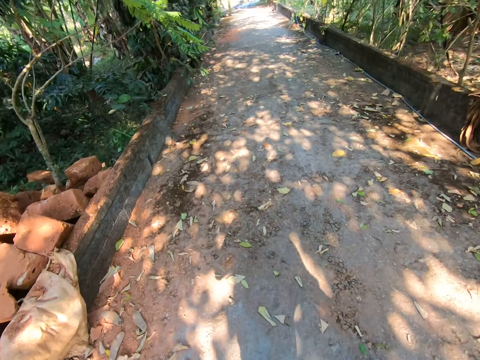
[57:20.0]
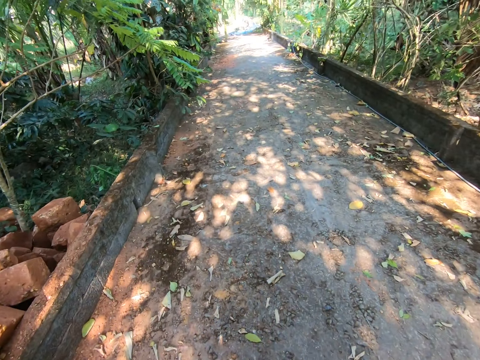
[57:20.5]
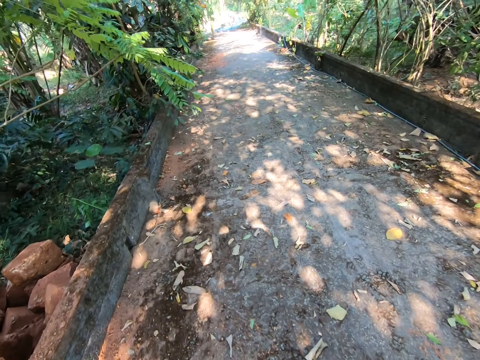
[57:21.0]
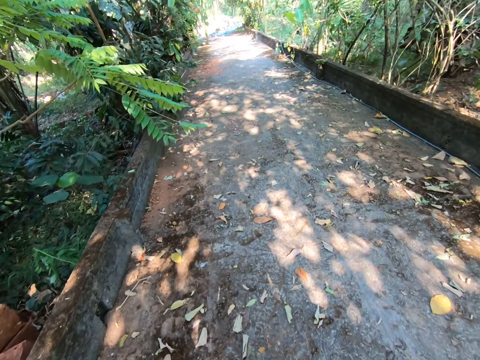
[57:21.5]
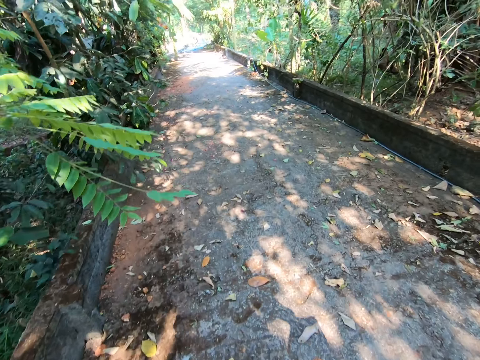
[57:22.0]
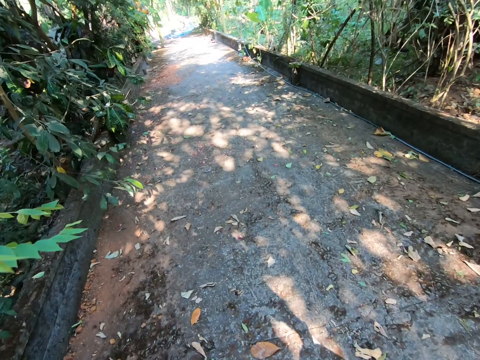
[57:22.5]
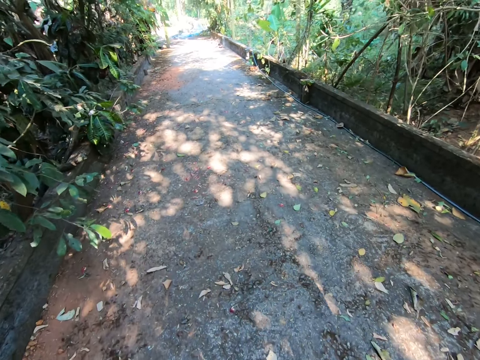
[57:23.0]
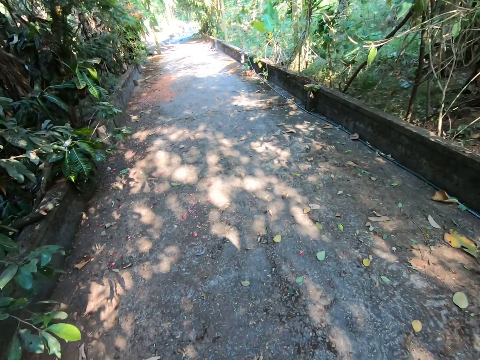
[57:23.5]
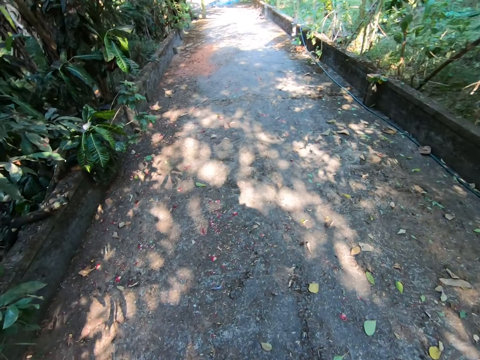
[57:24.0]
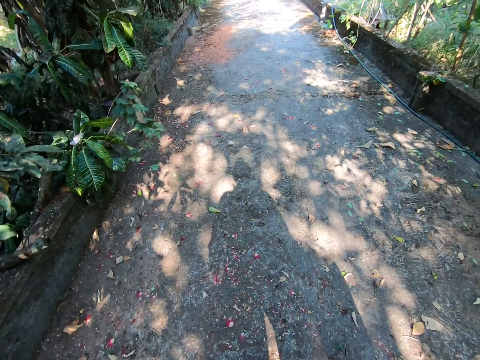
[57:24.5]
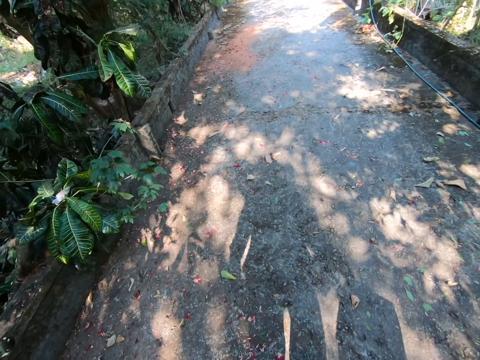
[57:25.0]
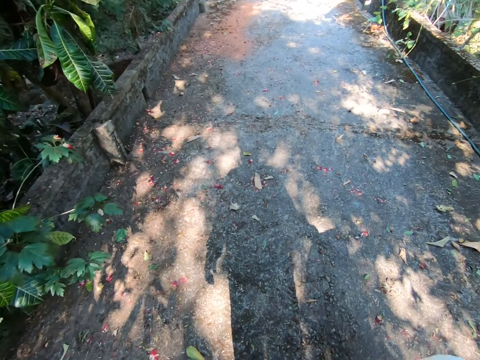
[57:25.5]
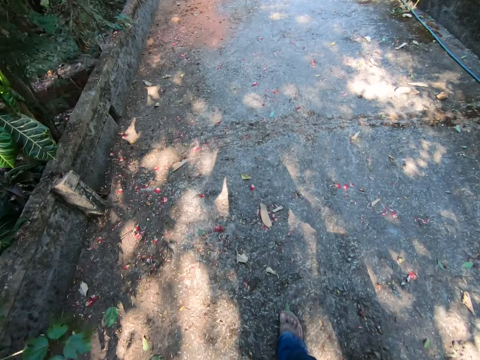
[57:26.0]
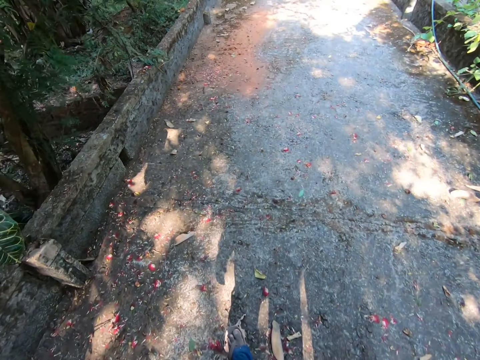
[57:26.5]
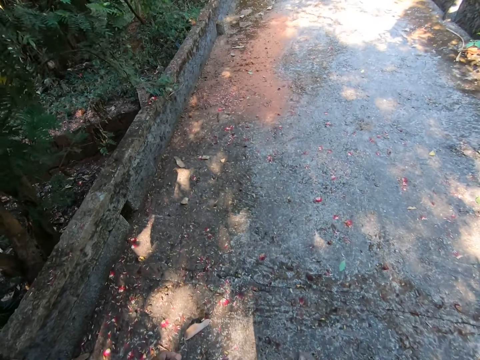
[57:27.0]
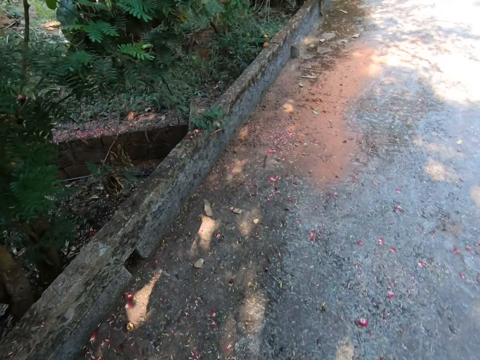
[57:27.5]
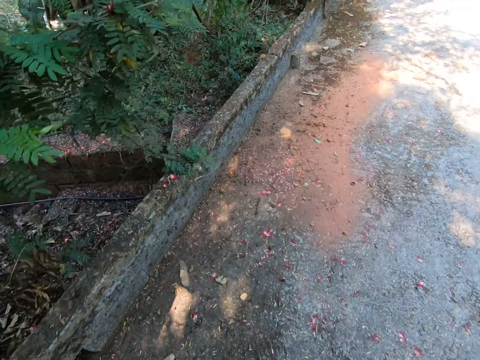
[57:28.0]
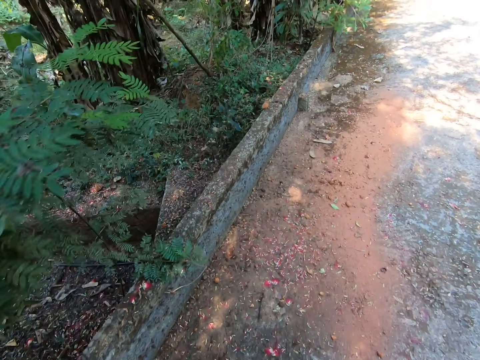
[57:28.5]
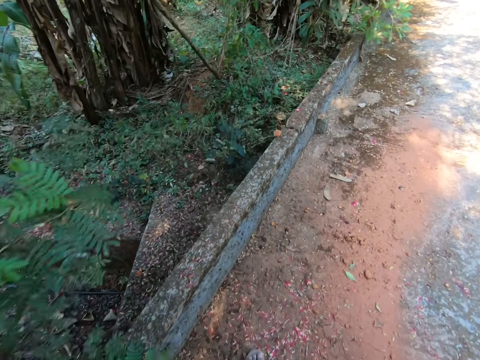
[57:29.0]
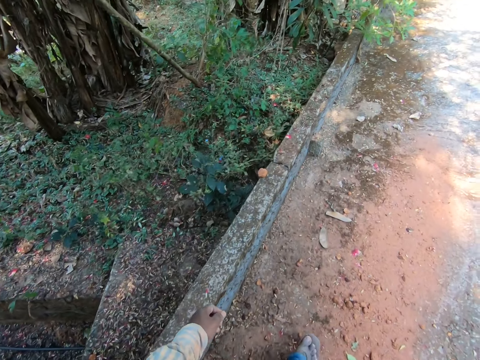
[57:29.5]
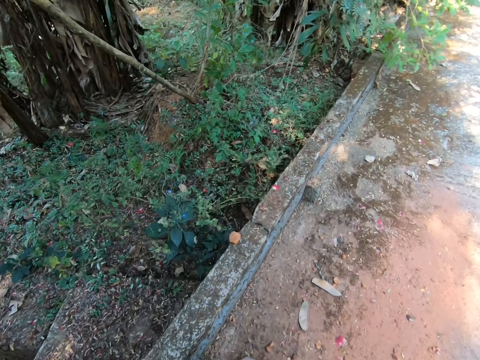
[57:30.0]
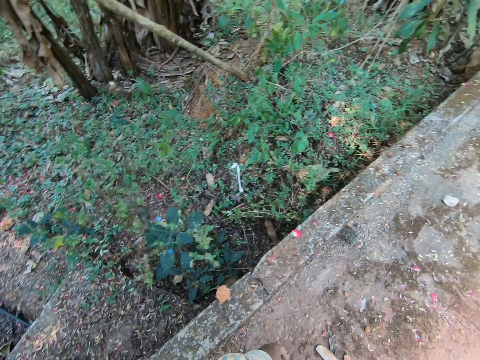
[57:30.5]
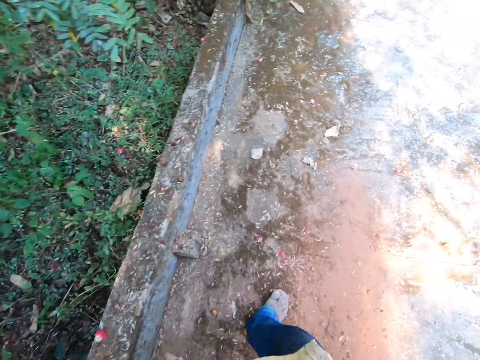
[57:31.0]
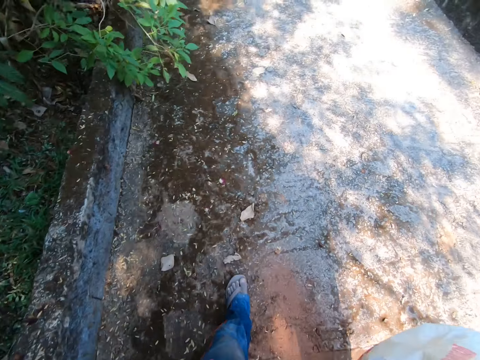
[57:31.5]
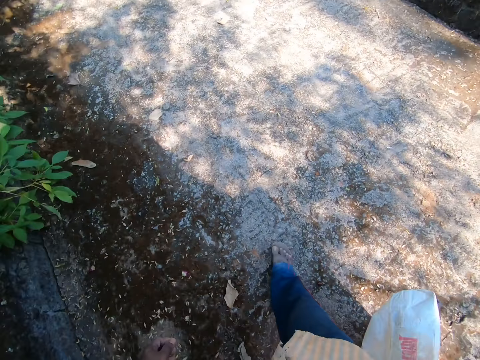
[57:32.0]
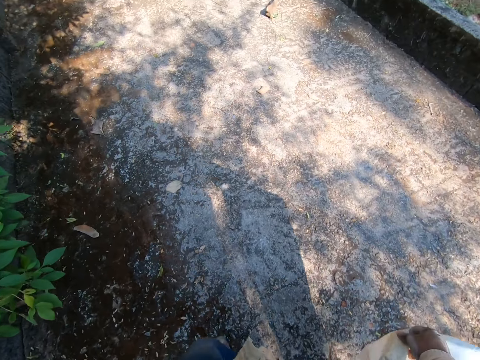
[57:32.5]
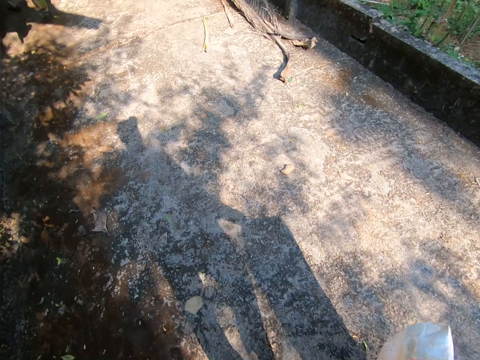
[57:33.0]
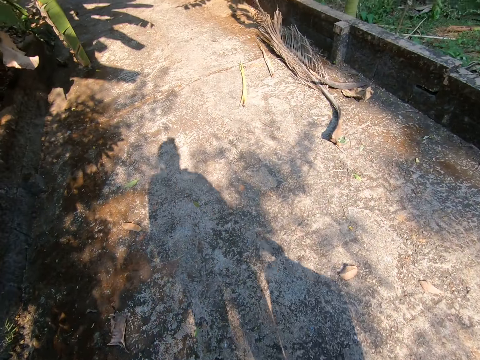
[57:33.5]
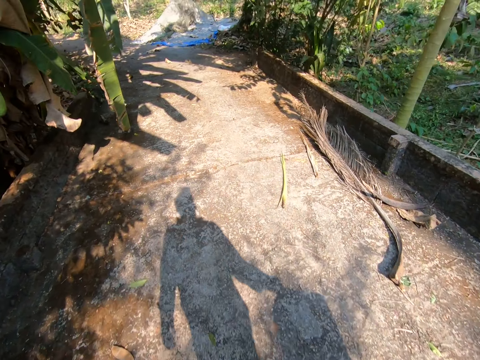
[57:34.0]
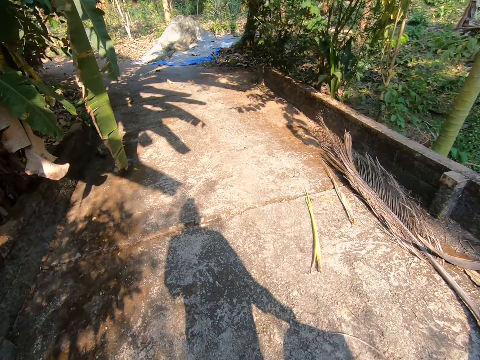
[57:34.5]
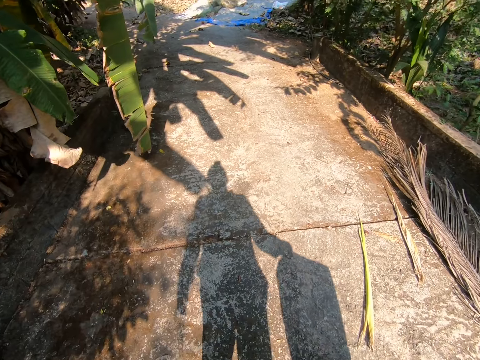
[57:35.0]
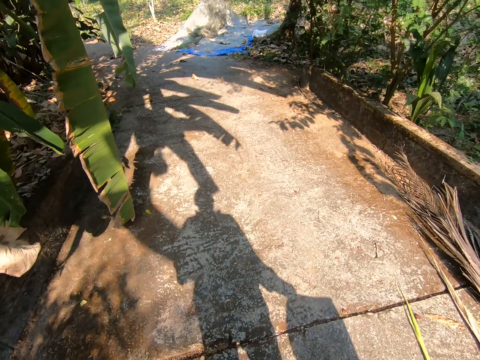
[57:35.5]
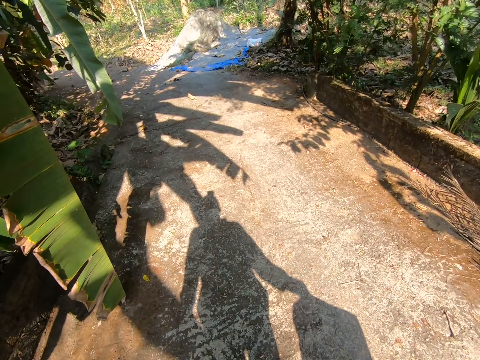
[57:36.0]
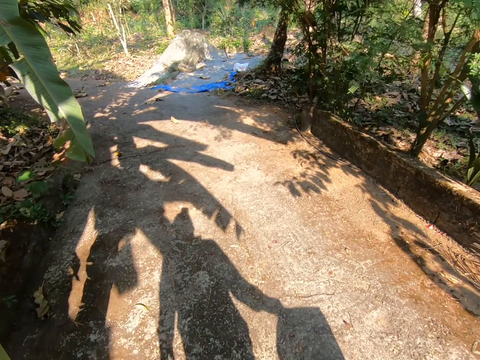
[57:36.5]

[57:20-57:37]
The camera wearer walks around the compound. They spit on the ground. They walk around the compound.

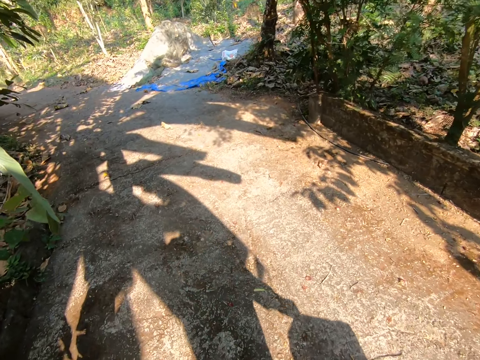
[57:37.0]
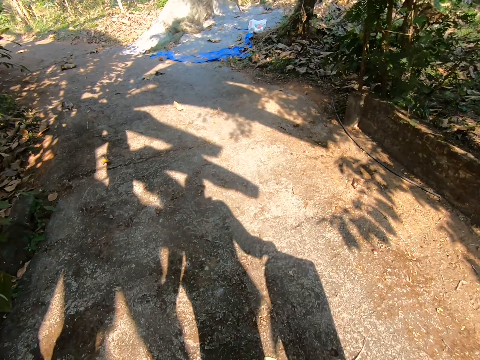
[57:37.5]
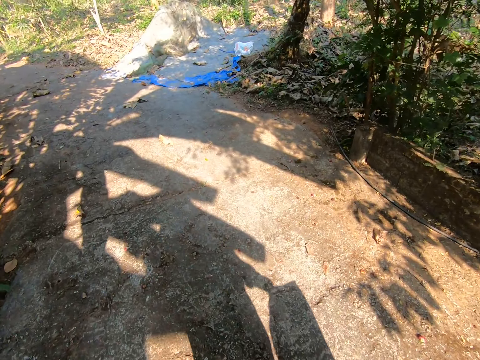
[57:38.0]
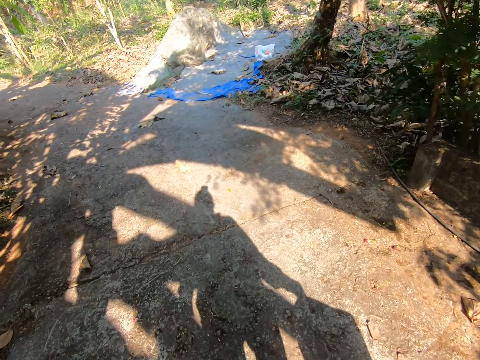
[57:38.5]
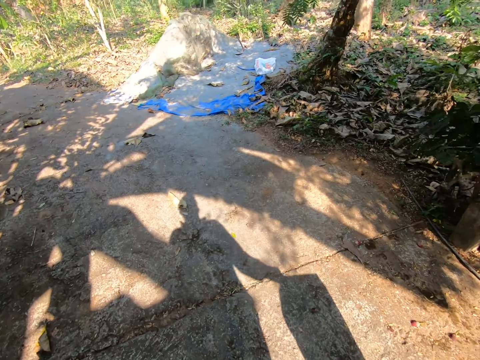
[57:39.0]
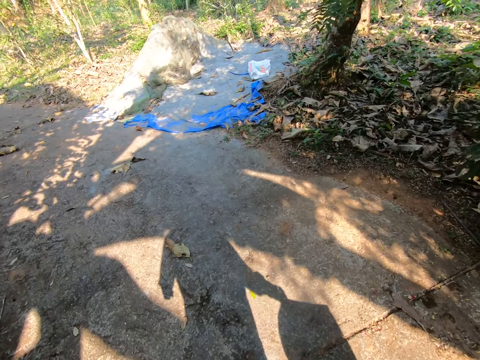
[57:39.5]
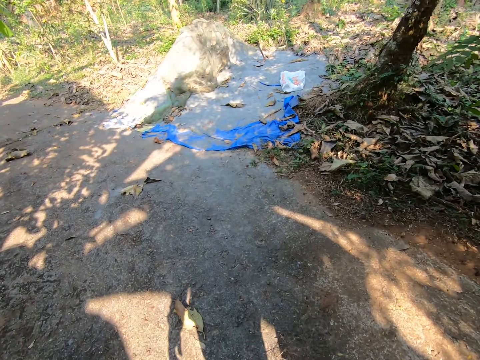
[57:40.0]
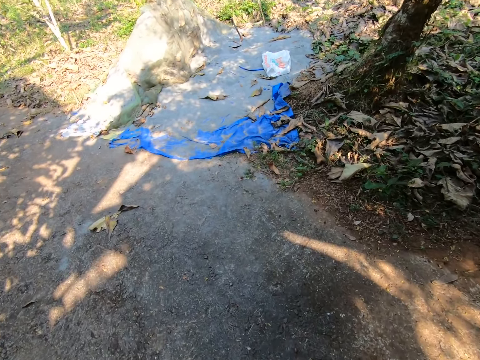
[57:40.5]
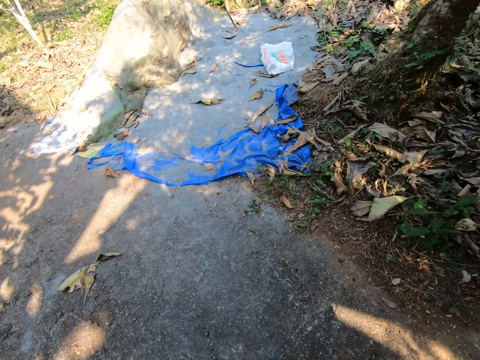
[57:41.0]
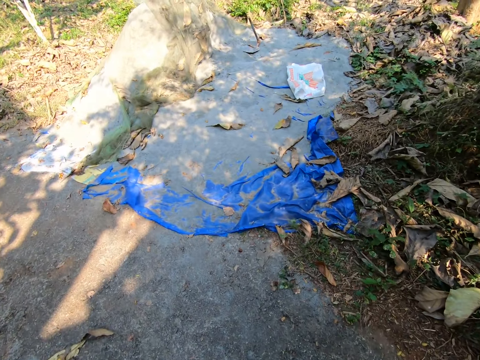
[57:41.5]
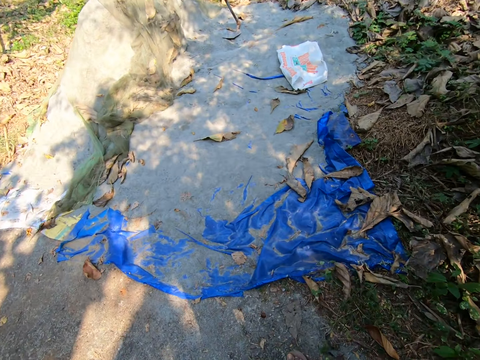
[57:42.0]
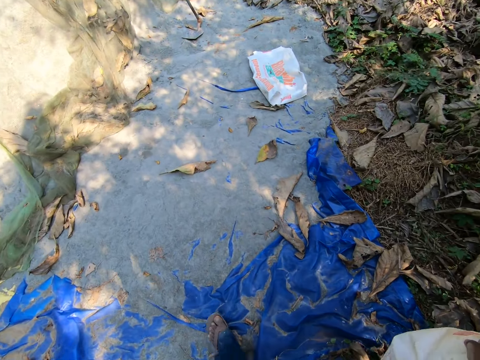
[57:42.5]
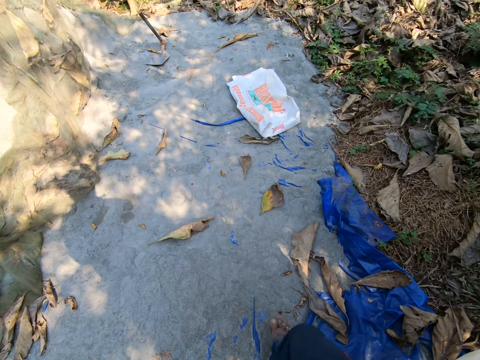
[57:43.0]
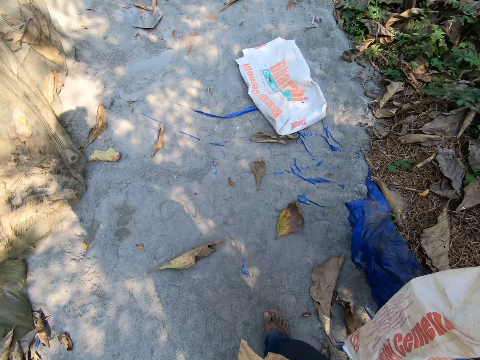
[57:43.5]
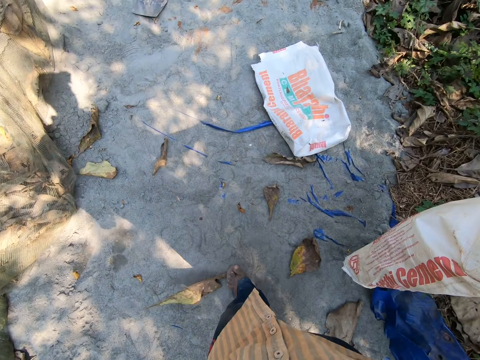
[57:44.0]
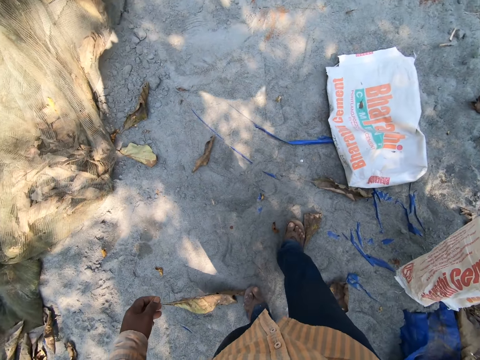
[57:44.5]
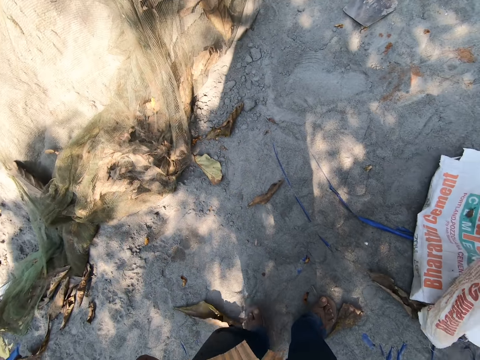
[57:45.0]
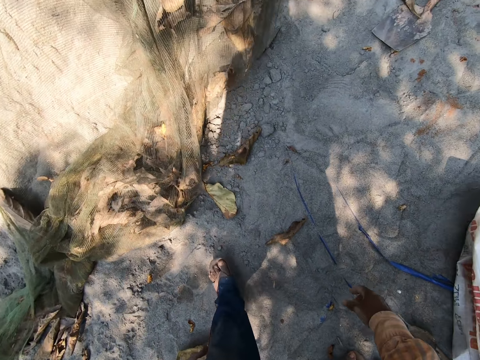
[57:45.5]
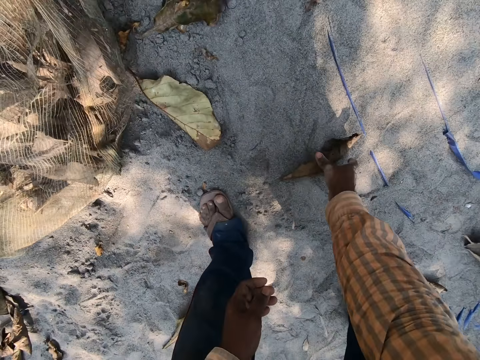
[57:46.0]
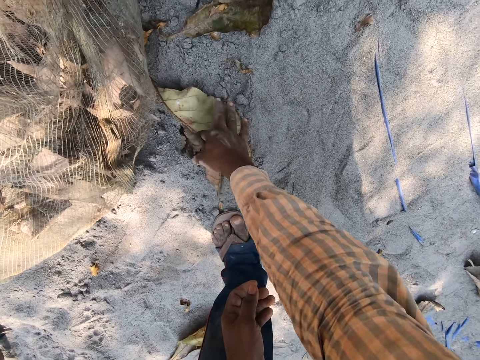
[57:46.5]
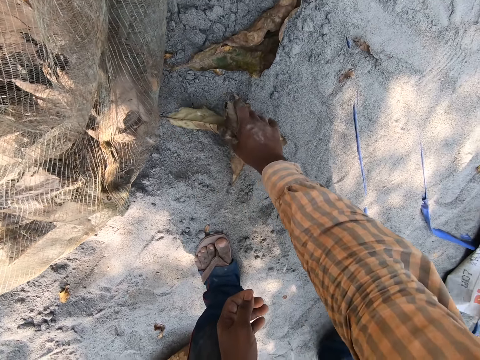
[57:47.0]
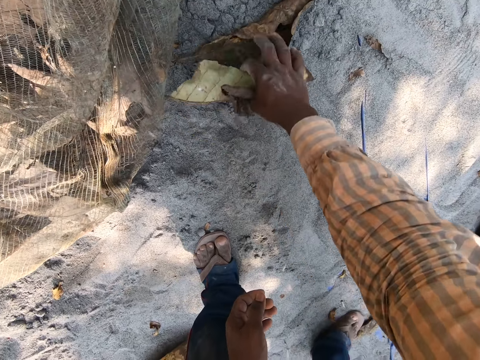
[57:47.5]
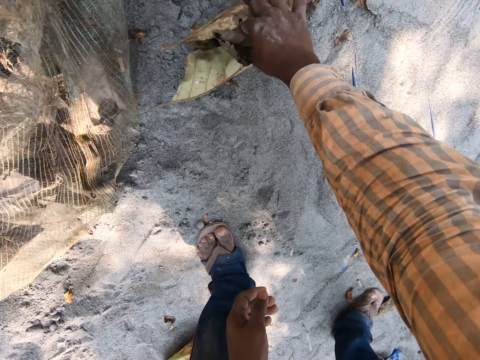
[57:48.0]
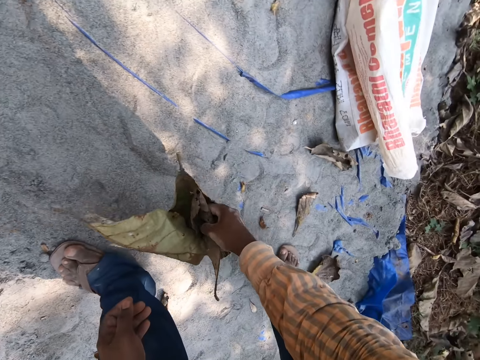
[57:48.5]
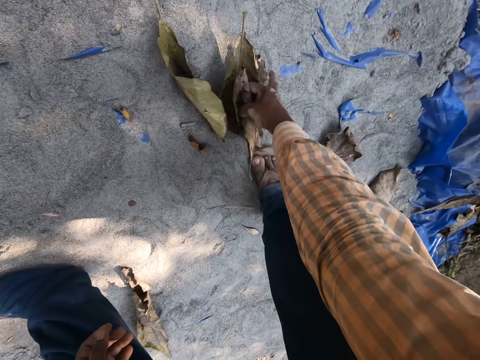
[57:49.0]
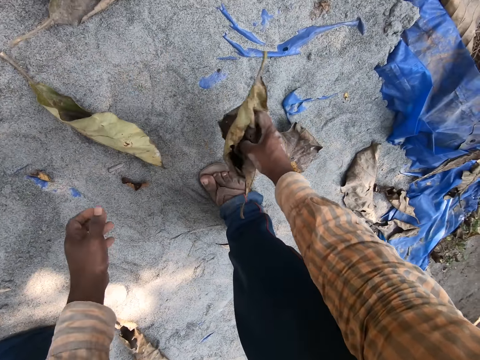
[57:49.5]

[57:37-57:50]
The camera wearer drops the bag of cement on the floor with his right hand. He picks up a leaf on the sharp sand with his right hand.
